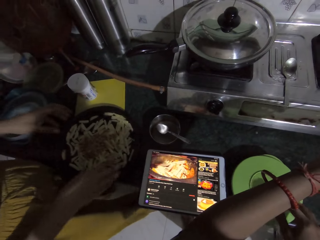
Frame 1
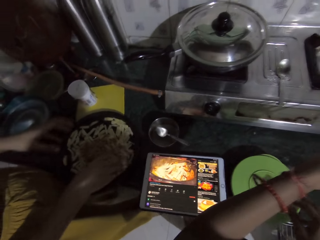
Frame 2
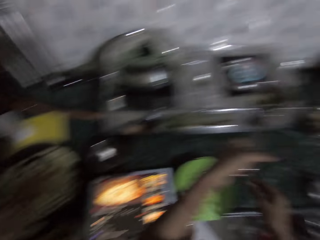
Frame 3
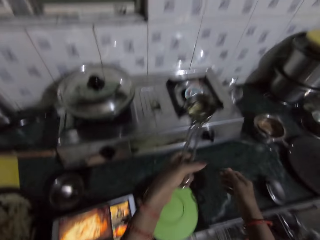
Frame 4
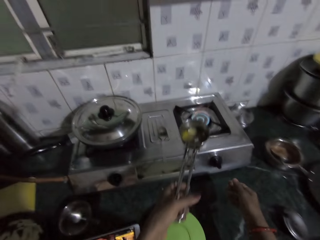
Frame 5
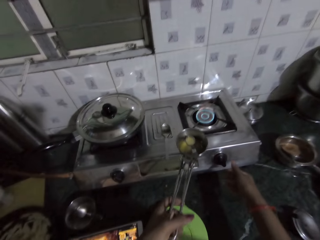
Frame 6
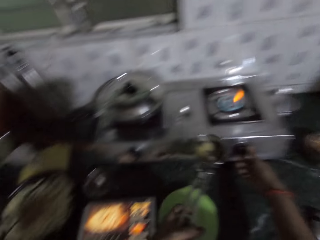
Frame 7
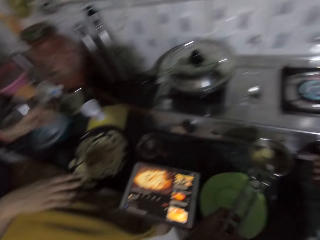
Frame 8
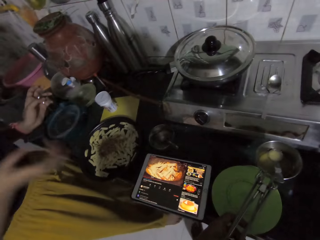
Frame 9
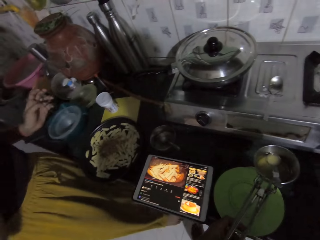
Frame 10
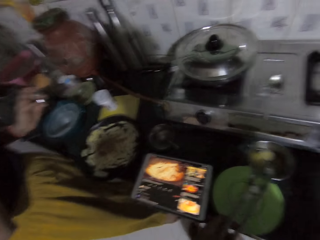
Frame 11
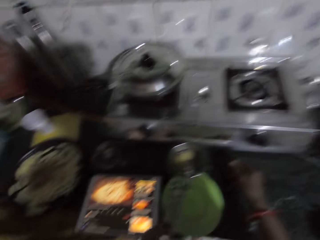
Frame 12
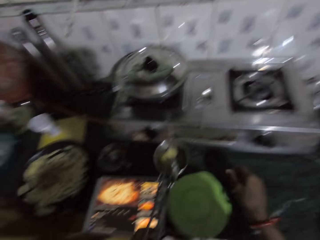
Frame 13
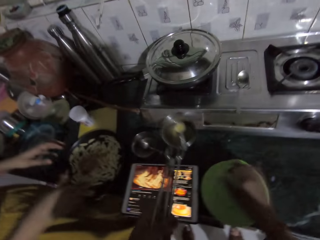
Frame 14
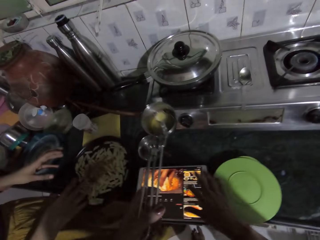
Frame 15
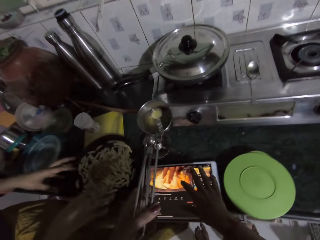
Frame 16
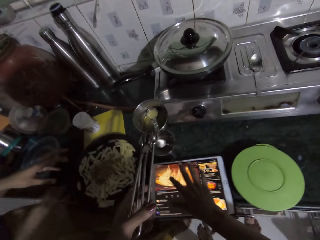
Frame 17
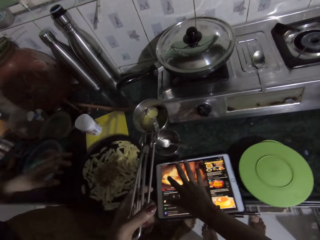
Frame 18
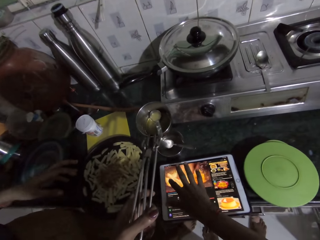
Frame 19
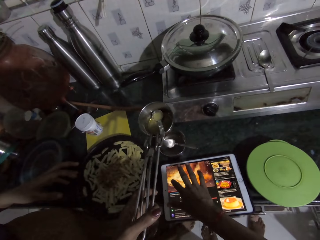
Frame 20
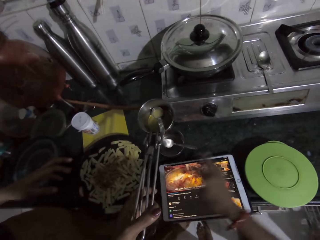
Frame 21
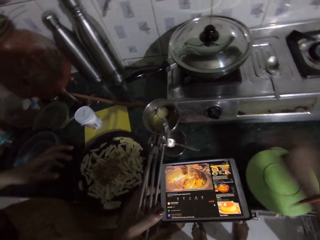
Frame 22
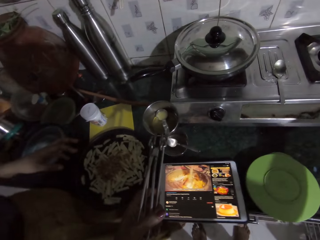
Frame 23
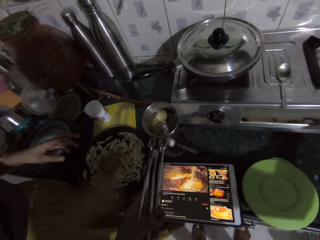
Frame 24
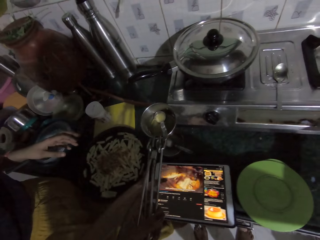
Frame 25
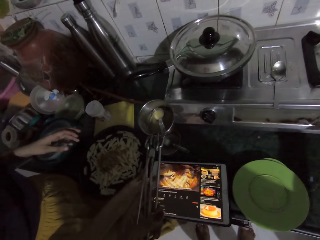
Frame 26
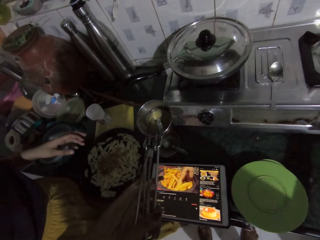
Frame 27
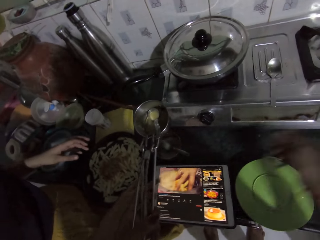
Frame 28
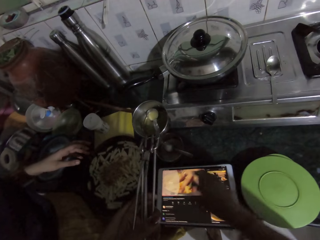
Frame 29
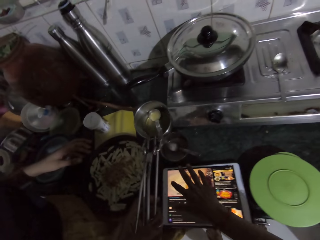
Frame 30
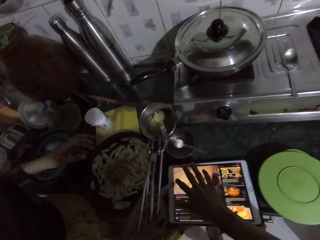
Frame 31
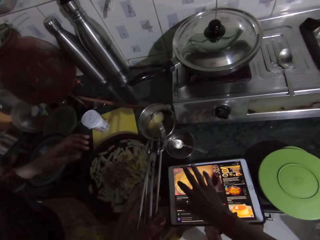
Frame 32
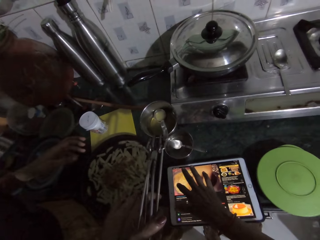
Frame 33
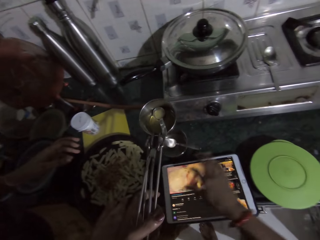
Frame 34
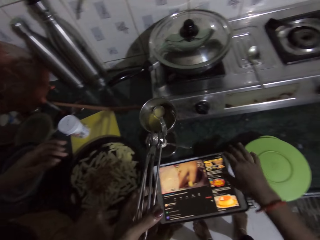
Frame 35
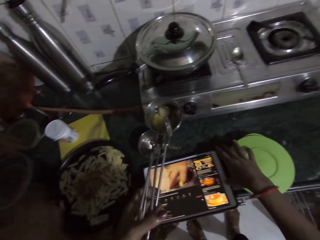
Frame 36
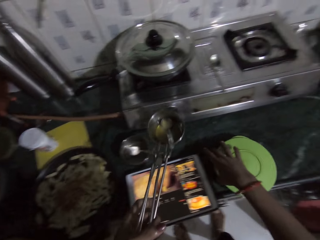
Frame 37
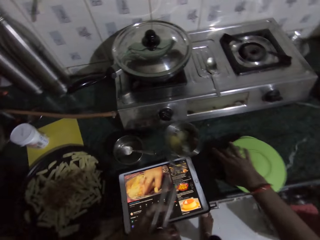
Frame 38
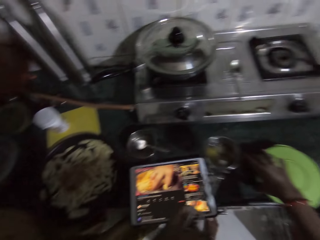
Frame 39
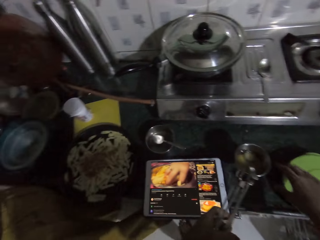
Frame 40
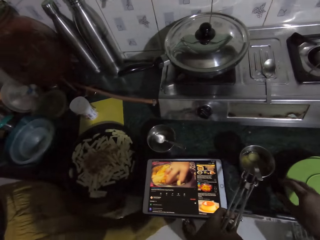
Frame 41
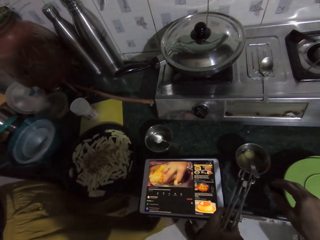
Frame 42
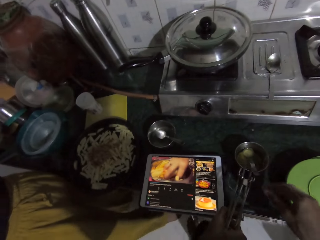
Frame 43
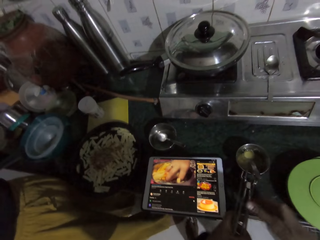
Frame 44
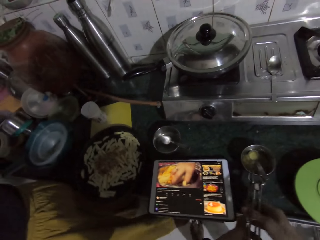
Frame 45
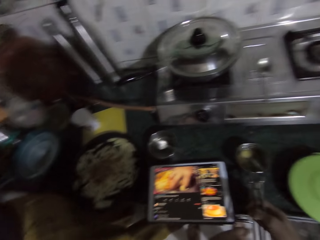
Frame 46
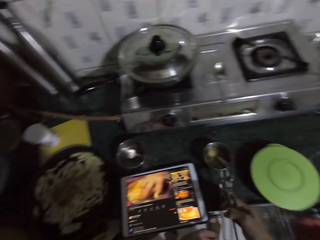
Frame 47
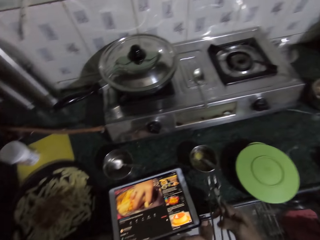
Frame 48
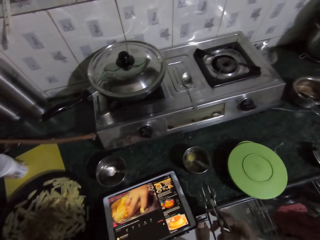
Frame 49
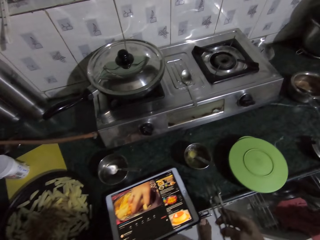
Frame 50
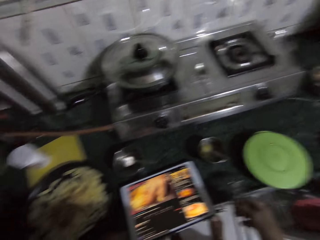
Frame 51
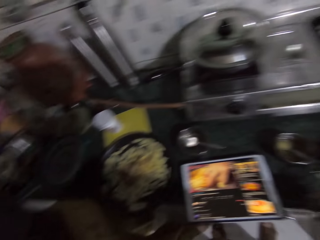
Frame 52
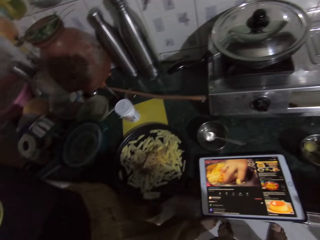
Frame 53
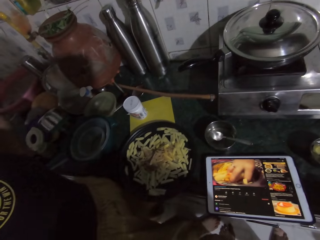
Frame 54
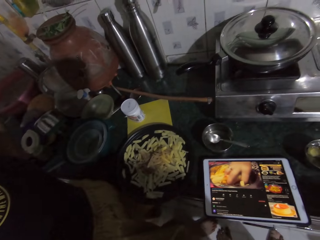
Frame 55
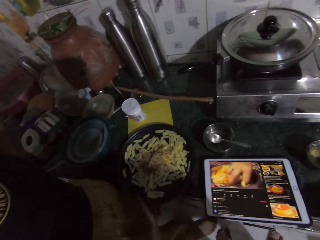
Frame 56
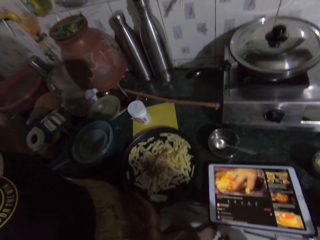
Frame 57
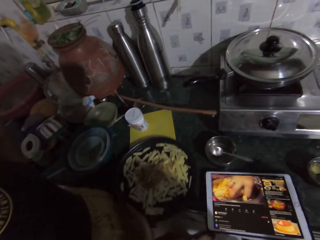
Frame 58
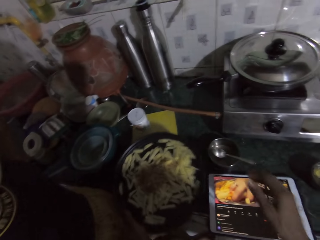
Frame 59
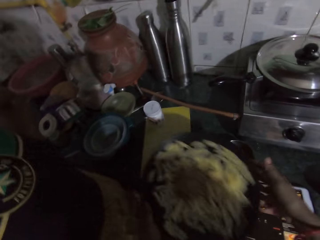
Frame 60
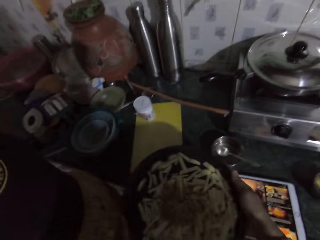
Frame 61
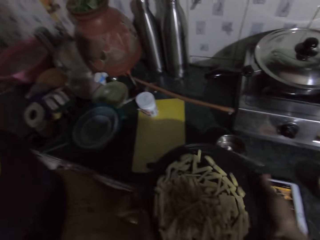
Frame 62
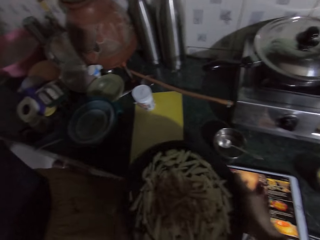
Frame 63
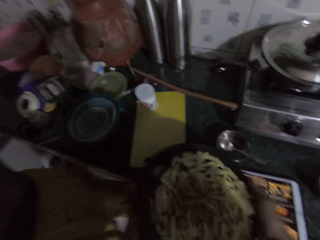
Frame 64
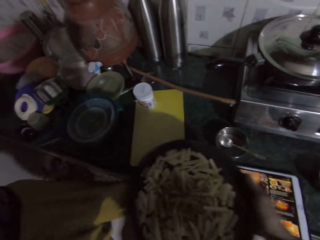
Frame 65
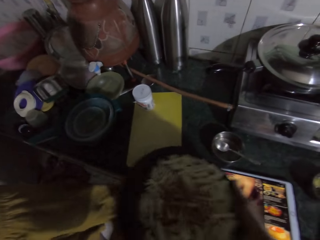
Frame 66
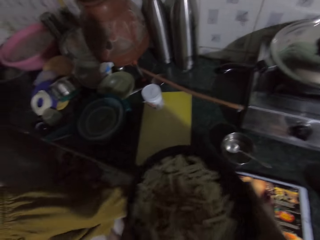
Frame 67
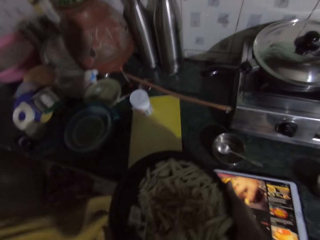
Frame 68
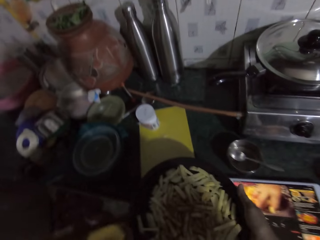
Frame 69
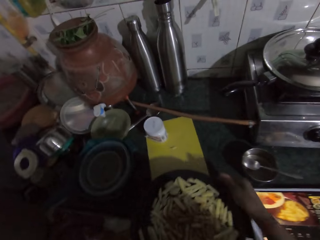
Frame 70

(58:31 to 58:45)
The lady adjusts potato chips in the tray on the countertop with both hands. The camera wearer looks at the table. She adjusts the knob on the gas cooker with her right hand. She holds a strainer. She operates the tablet device on the countertop with her right hand. The lady operates the tablet device on the countertop with her right hand. The camera wearer adjusts the knob on the gas cooker with her right hand. She operates the tablet device on the countertop with her right hand. She adjusts a plate on the countertop with her right hand. She puts the pot lifter and the pot or strainer in her left hand on the countertop. She holds the pot lifter with her right hand. She puts the pot lifter in her right hand on the countertop. She carries the tray on the countertop with her left hand. She picks potatoes. She shakes the tray with both hands.

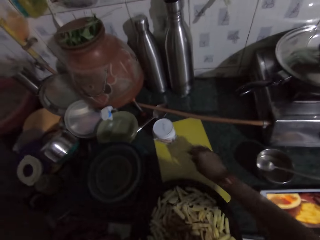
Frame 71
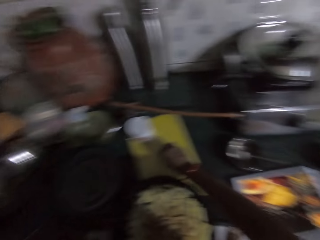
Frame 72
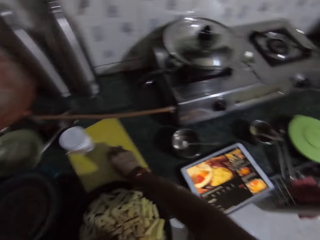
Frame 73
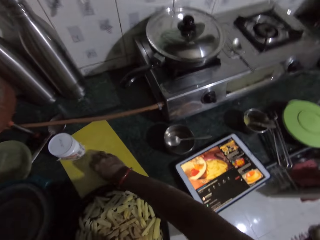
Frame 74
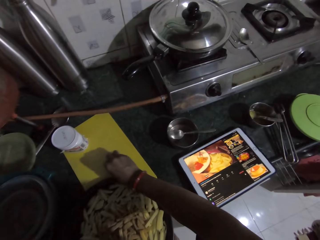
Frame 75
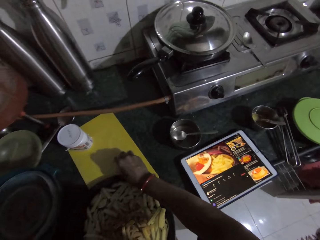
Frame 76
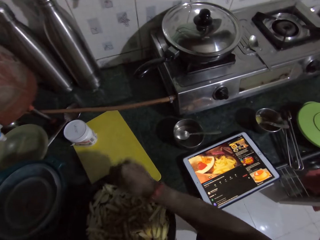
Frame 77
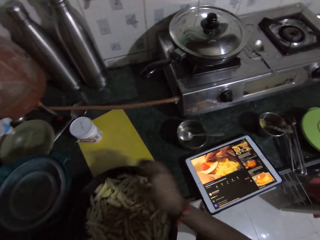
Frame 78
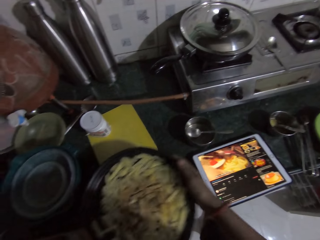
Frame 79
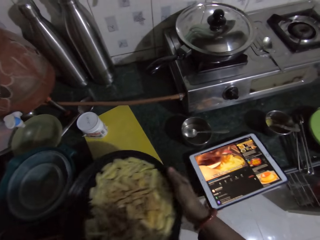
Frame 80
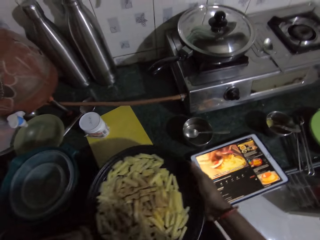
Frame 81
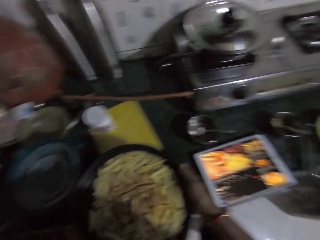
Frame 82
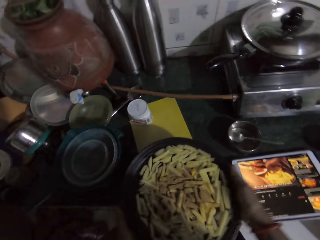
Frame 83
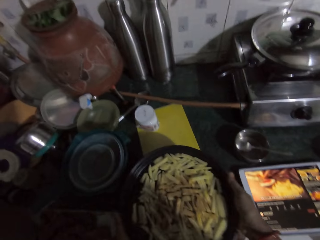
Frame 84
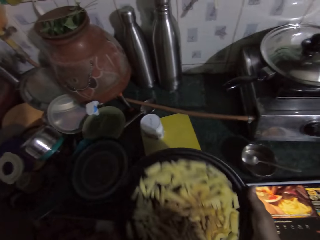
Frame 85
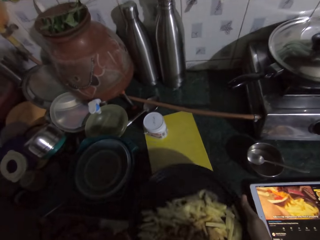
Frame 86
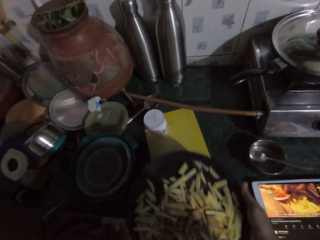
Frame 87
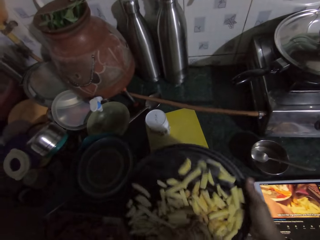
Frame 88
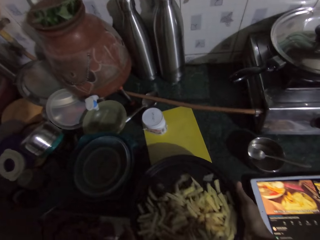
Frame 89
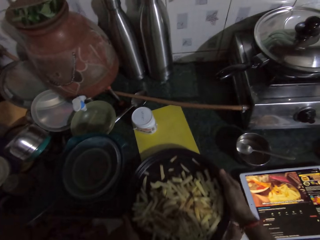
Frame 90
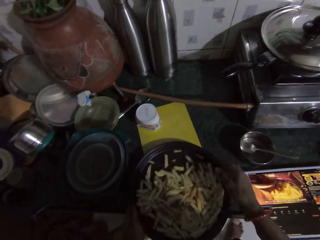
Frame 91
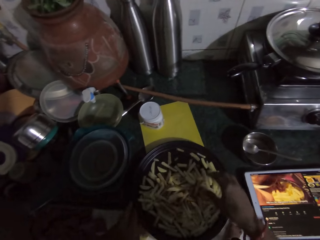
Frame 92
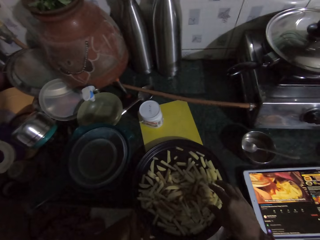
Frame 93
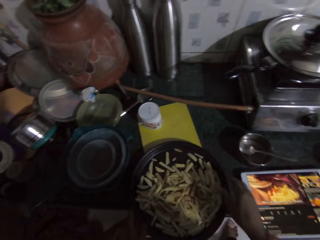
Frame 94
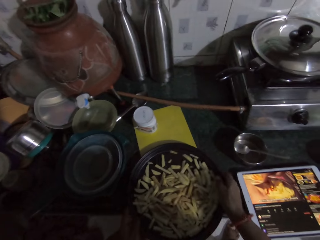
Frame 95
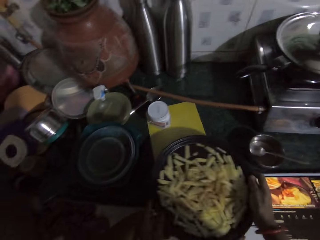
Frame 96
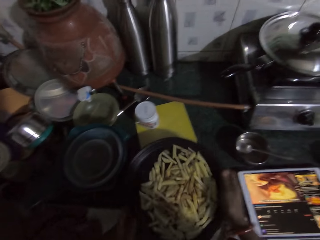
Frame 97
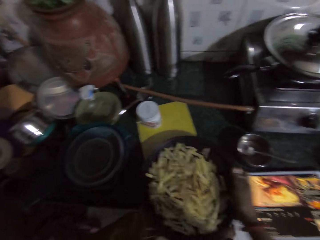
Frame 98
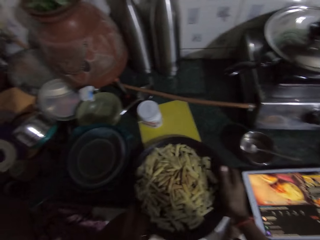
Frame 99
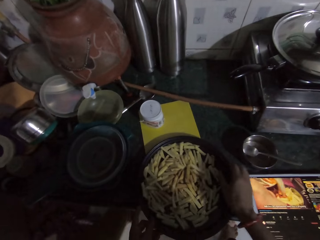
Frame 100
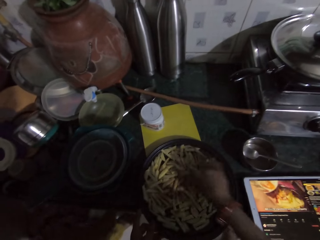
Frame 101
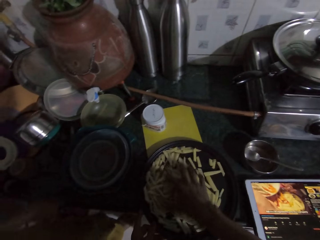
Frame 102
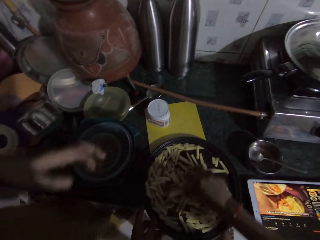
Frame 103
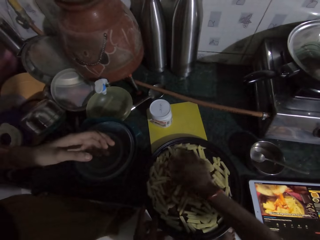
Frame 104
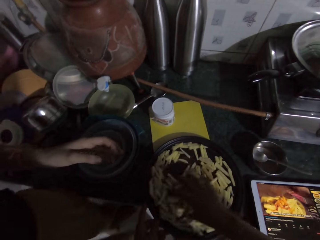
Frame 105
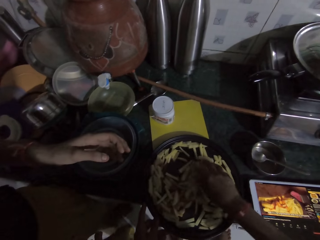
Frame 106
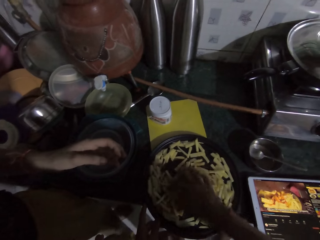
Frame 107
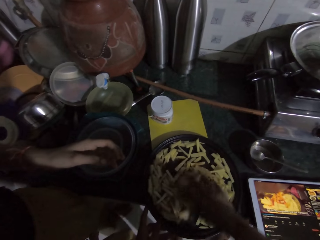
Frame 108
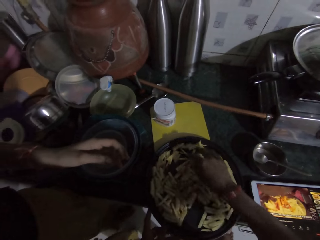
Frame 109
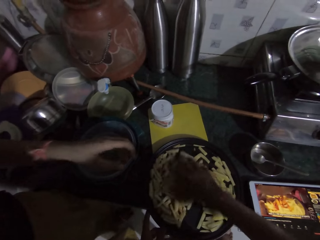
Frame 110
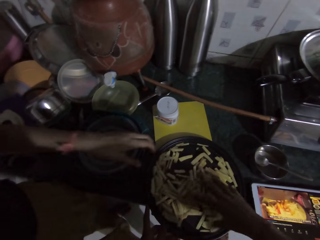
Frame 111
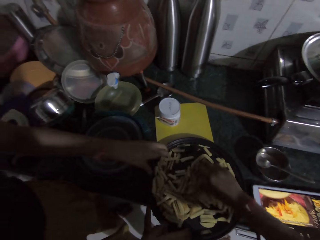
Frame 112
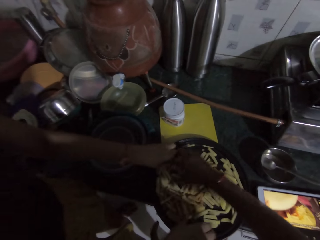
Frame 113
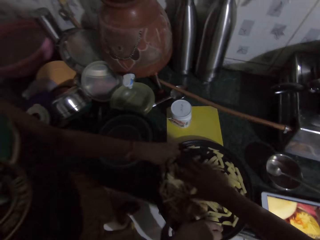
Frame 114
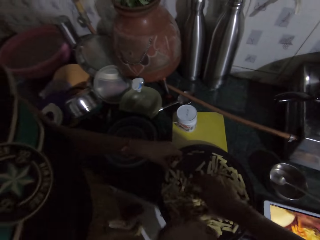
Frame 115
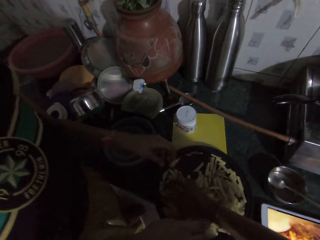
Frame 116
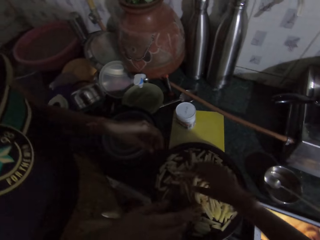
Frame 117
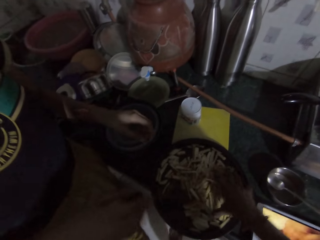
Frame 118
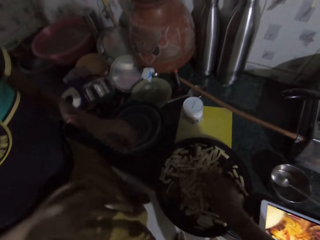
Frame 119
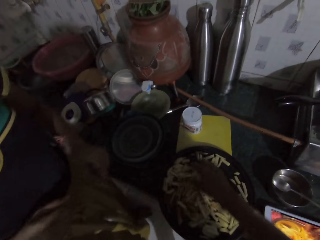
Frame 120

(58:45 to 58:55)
The camera wearer picks a chip from a chopping board on the kitchen countertop with her right hand. She drops the chip in the fry pan with her right hand. She shakes the fry pan with both hands. She drops the fry pan on the chopping board with both hands. She picks the fry pan from the chopping board with both hands. She shakes the fry pan with both hands. She drops the fry pan on the chopping board with both hands. She turns the chips in the fry pan with her right hand. She interacts with a woman and a man. The woman touches the chips in the fry pan with her left hand.
